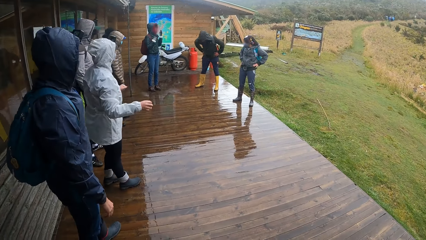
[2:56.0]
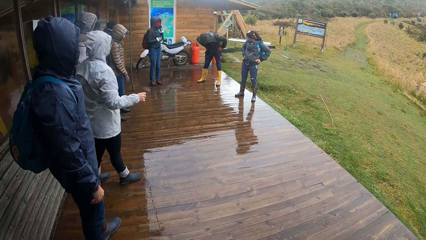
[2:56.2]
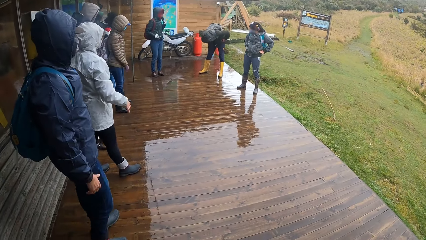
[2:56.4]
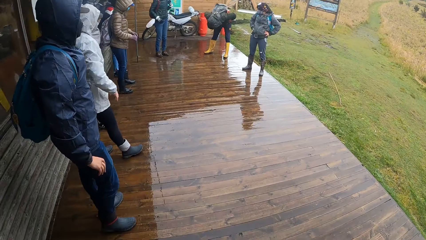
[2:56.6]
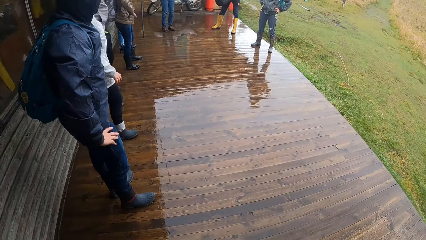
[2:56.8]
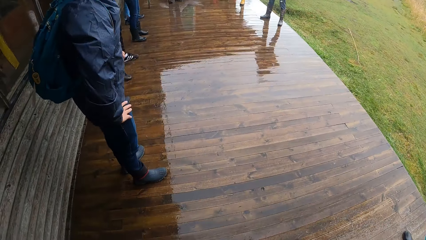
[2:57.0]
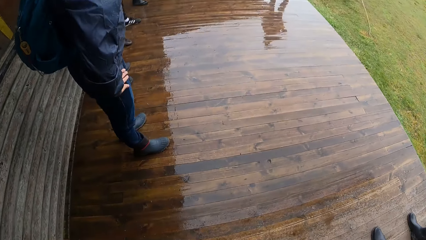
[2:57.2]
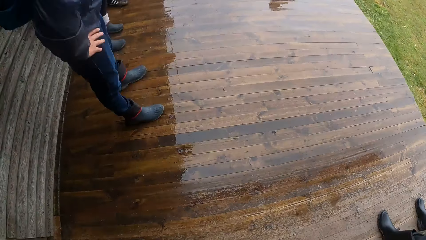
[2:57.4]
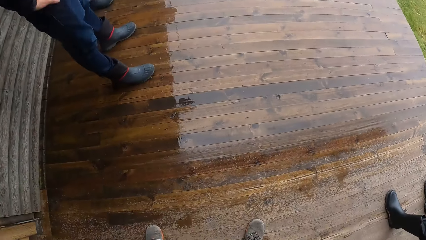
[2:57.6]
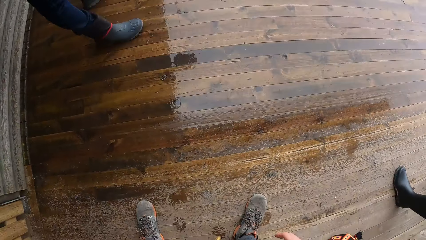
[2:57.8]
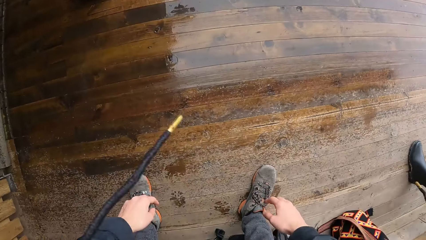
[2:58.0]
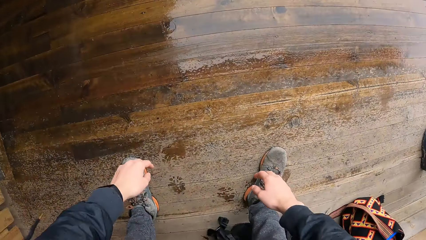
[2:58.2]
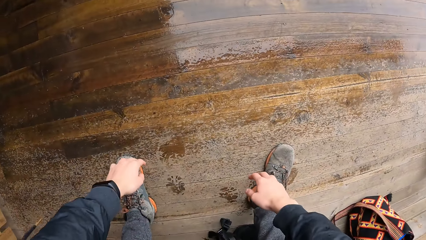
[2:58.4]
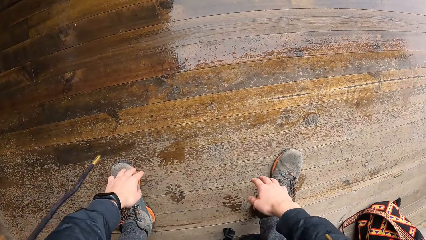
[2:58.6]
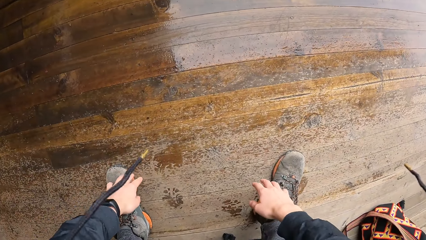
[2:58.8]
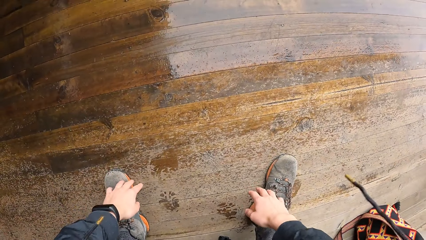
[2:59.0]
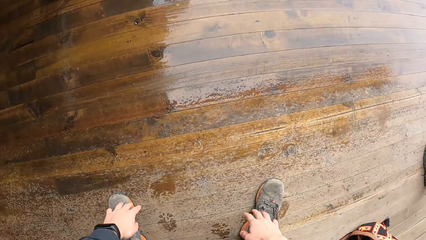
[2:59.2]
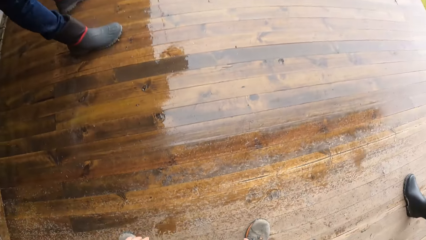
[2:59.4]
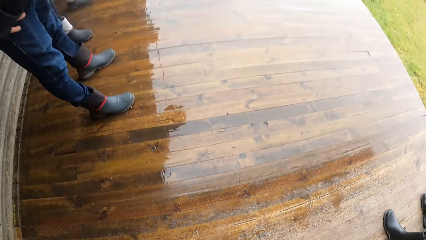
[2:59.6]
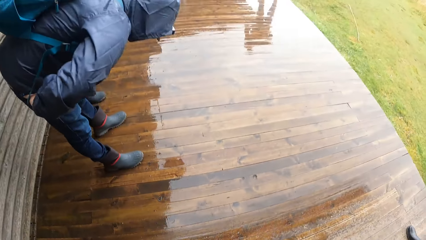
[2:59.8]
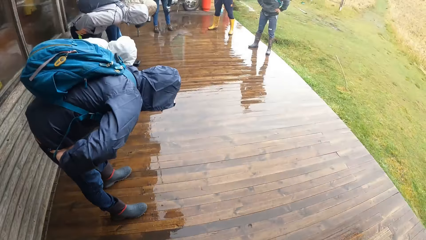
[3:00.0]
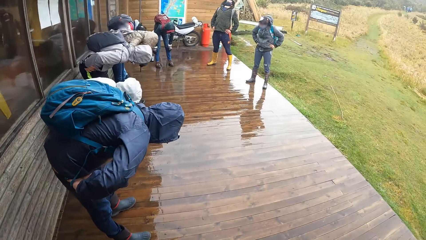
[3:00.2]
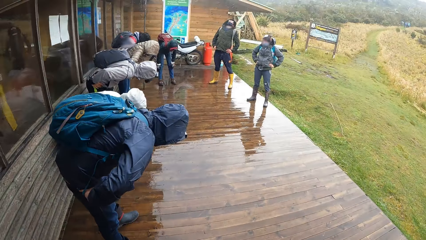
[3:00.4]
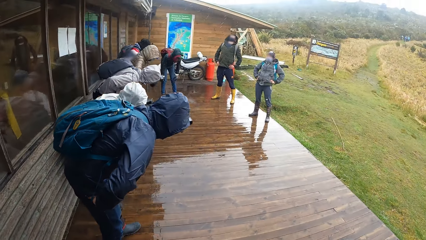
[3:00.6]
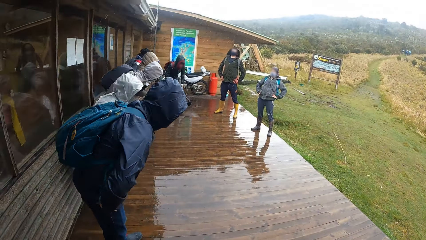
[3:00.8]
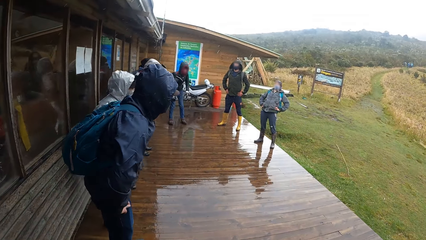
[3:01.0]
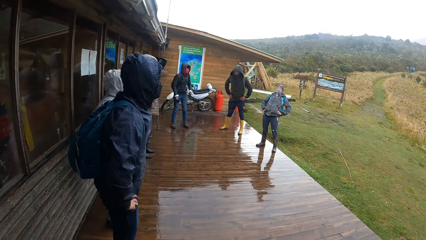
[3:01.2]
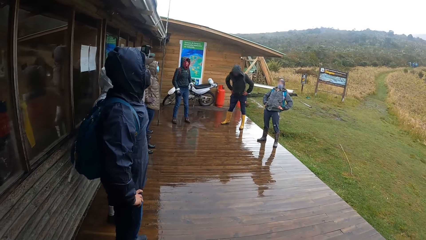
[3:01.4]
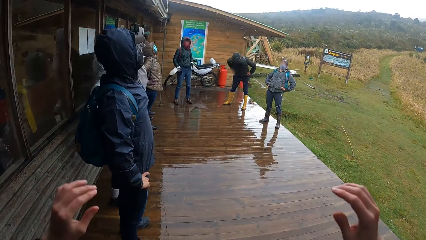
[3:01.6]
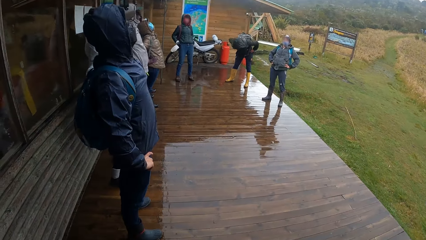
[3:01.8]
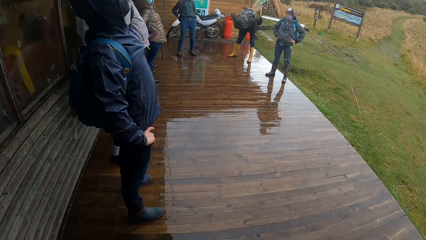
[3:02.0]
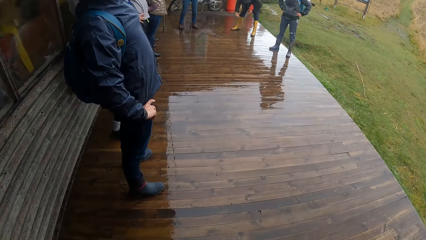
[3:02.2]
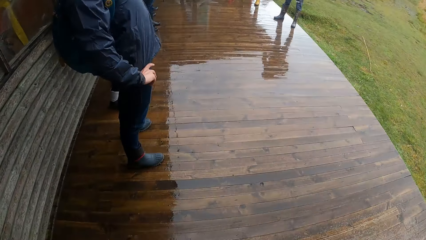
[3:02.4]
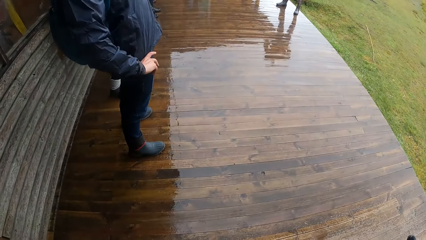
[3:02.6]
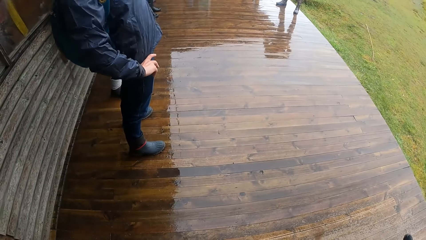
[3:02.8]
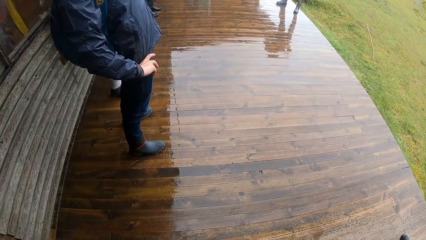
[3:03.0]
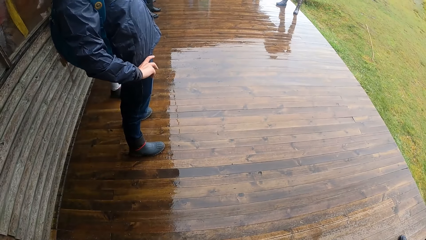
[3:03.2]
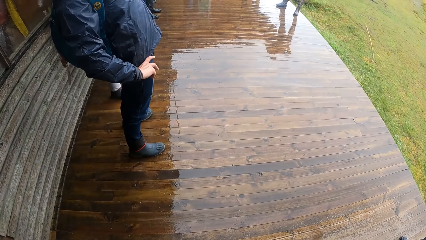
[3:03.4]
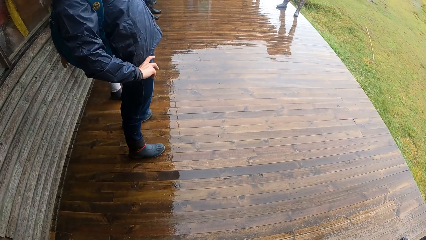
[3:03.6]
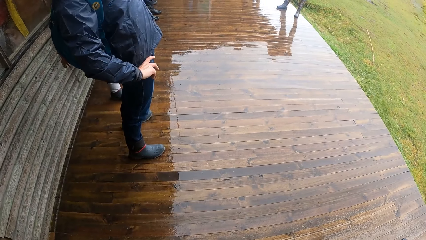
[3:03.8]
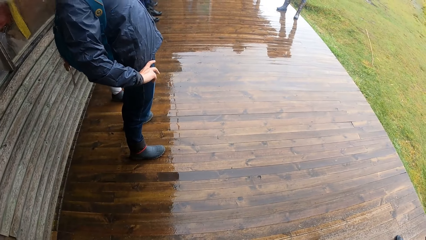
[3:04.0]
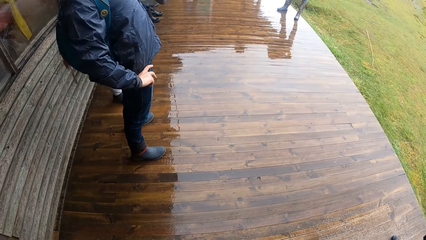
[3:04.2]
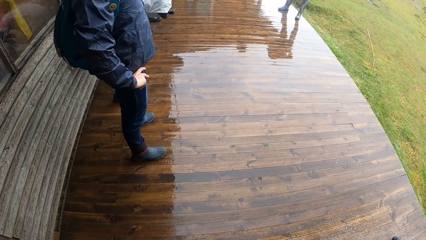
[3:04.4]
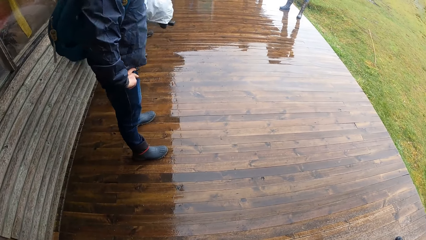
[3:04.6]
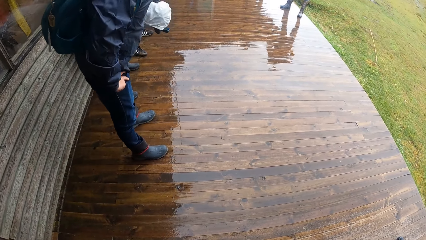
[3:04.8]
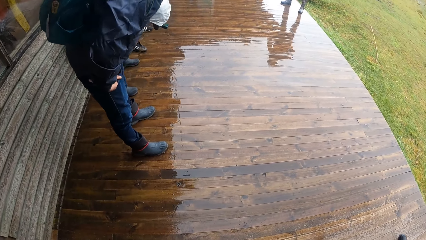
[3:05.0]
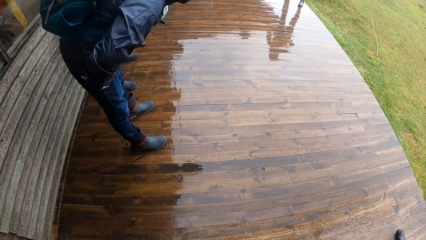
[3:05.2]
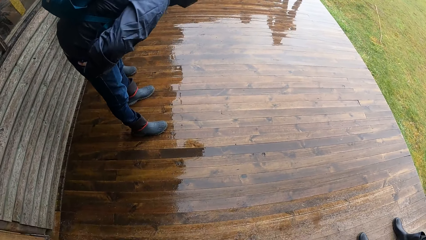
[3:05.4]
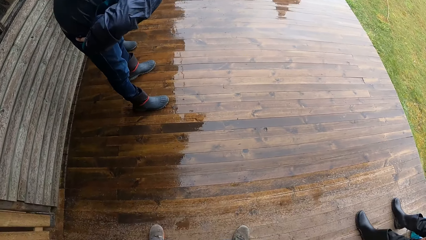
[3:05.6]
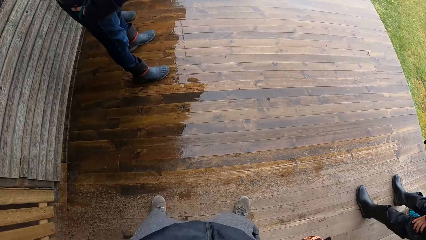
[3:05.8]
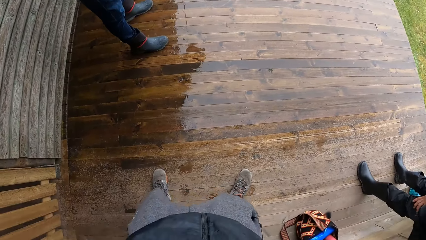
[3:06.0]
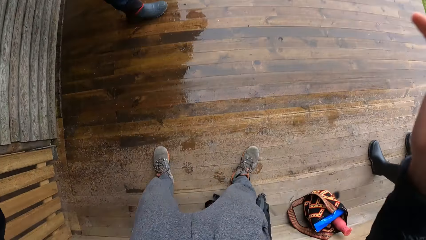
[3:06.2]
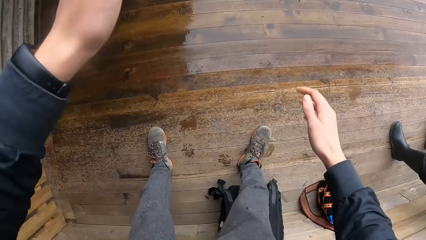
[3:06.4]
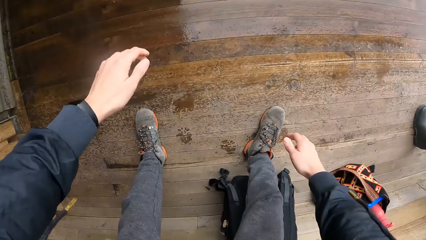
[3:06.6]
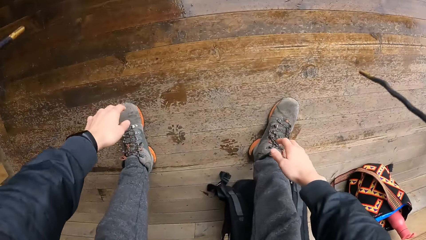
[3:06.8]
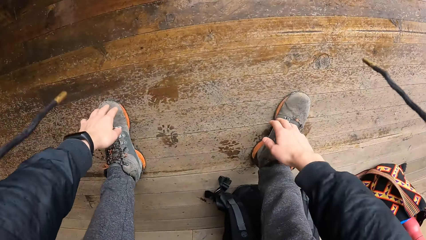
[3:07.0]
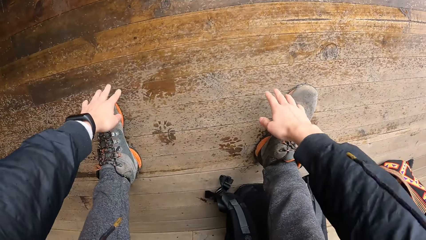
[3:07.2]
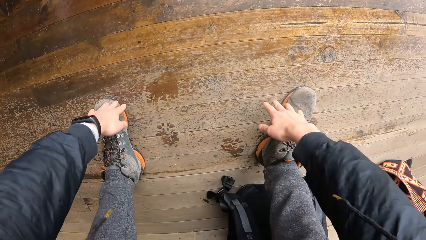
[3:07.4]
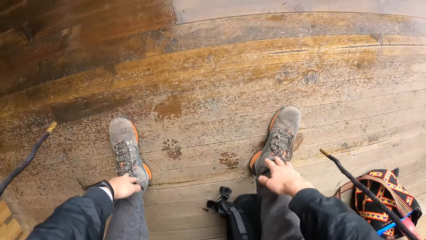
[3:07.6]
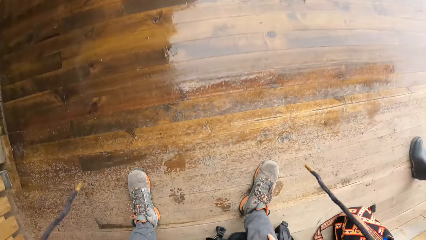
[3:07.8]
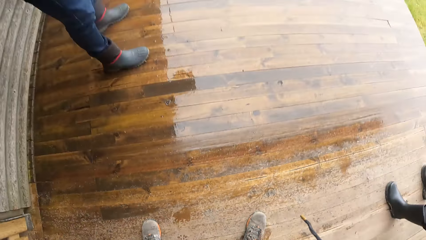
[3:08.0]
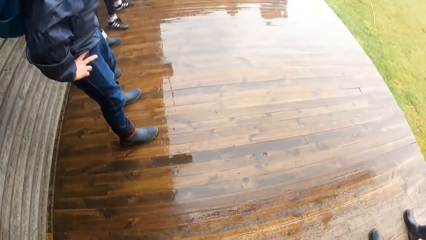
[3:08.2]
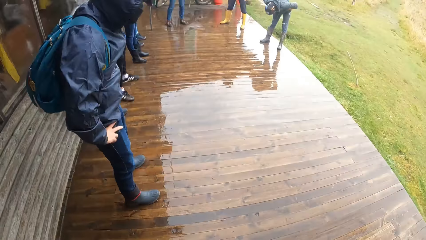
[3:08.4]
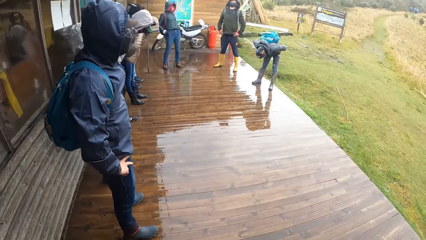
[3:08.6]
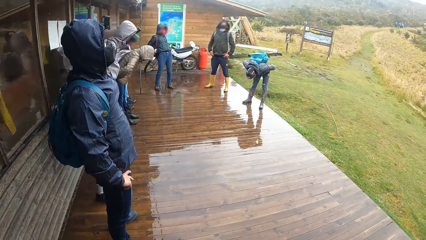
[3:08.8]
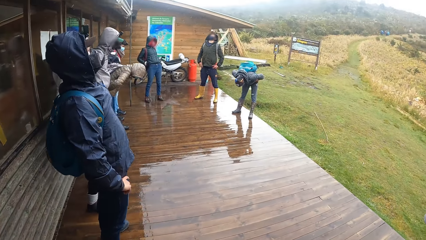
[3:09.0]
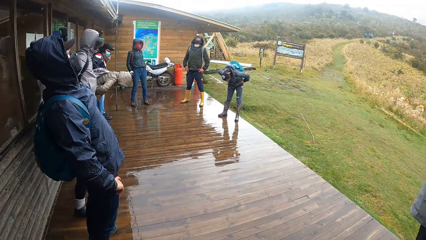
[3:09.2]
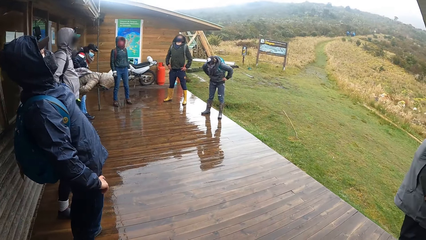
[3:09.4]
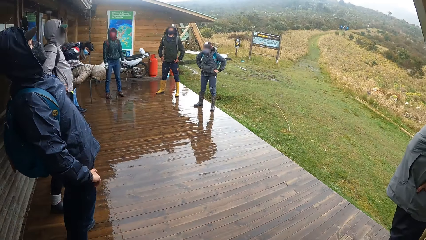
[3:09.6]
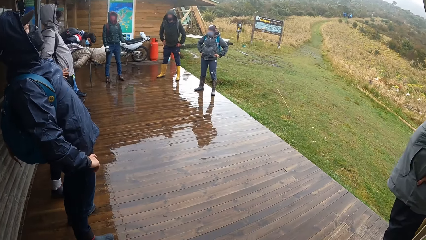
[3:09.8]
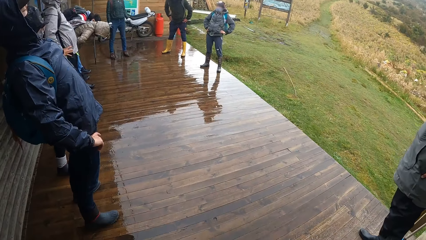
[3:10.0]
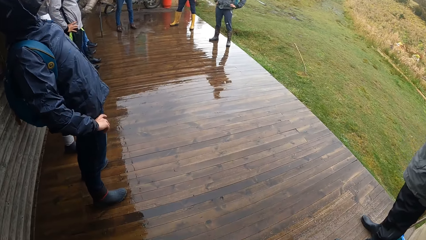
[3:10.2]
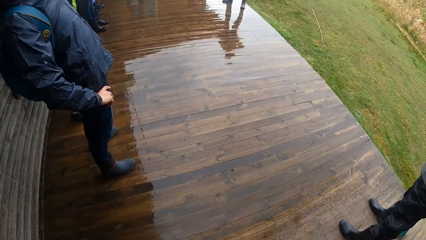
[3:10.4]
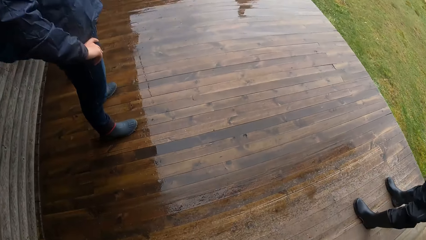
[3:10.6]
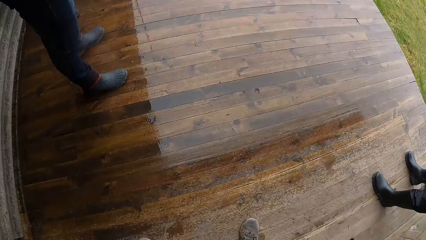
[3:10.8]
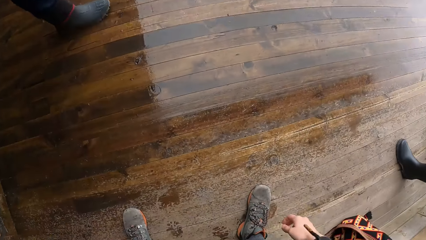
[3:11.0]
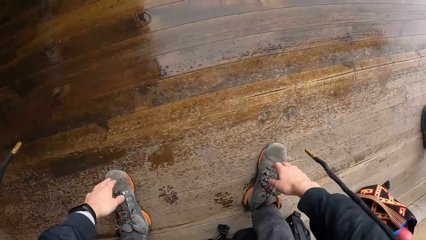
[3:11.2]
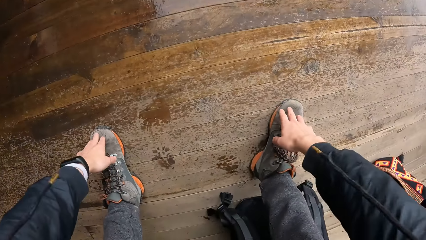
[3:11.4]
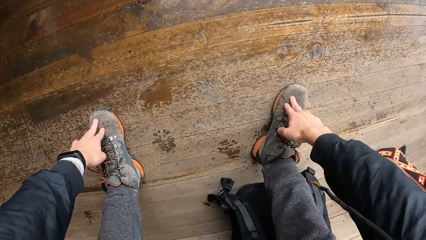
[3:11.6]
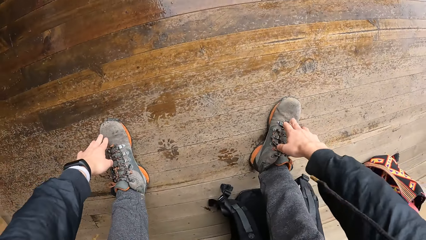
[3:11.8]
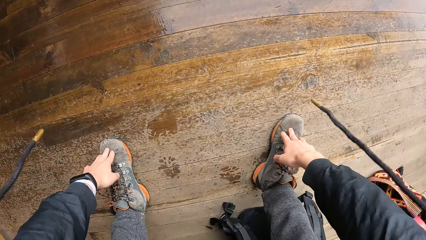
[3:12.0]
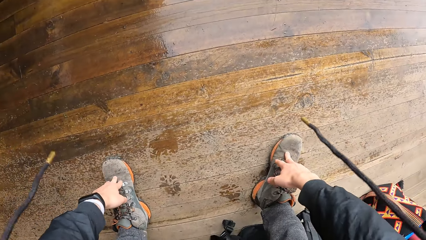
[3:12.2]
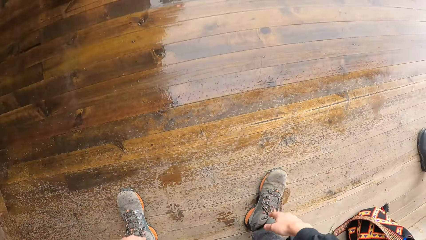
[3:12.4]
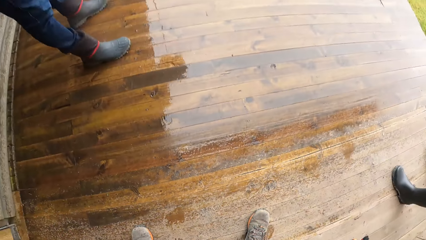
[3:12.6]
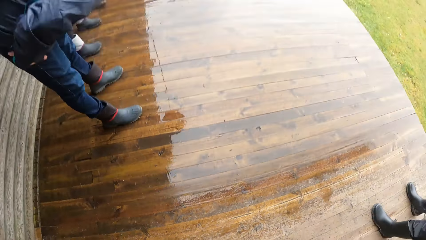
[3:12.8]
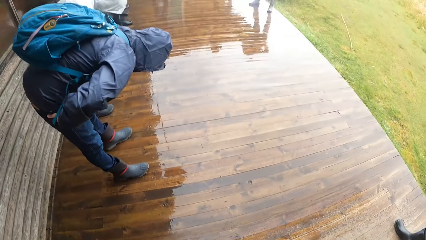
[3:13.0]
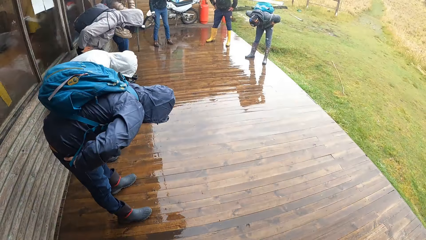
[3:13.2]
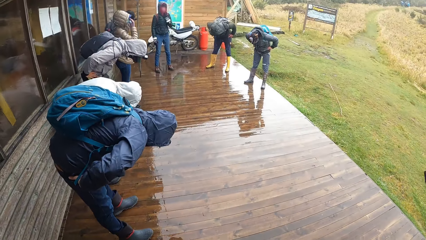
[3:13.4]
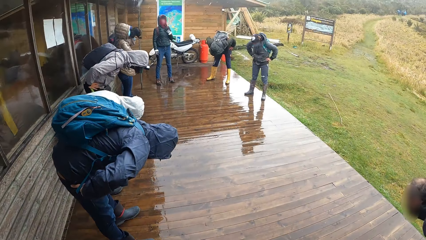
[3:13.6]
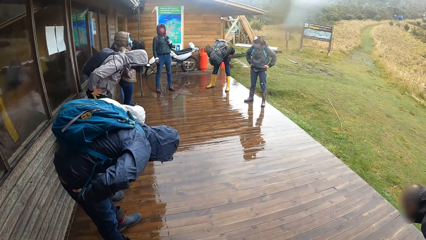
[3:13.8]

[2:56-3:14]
The camera wearer touches his feet with his hands and stretches his hands. He raises both hands. He stretches his hands. He looks on the other side. He touches his feet with his hands and stretches his hands.
